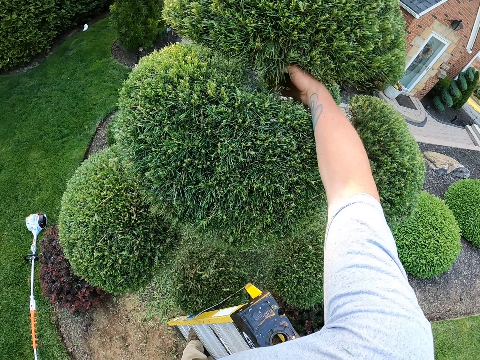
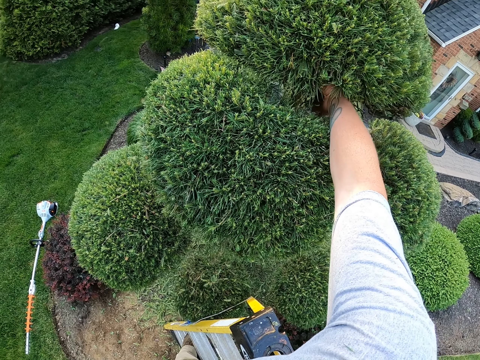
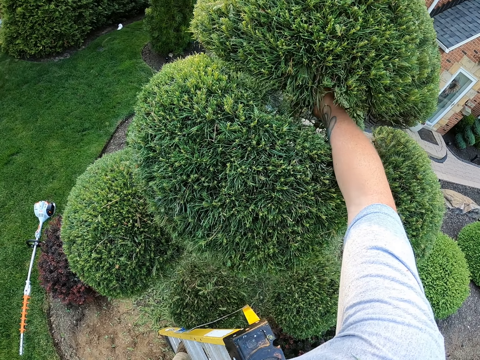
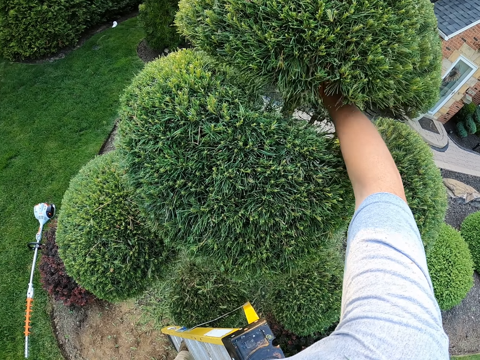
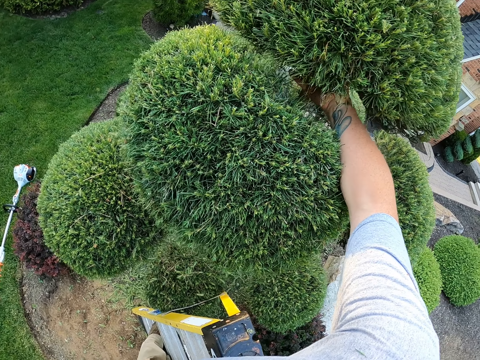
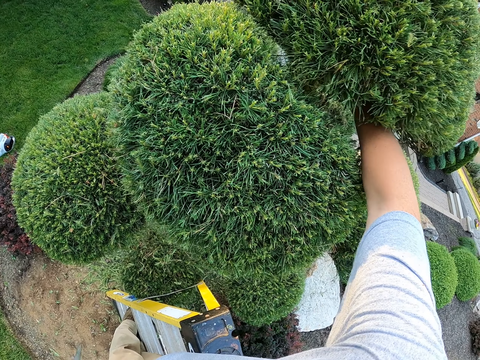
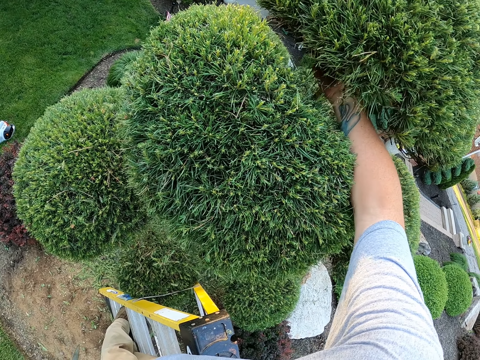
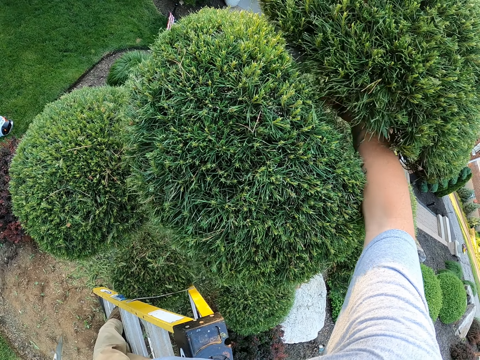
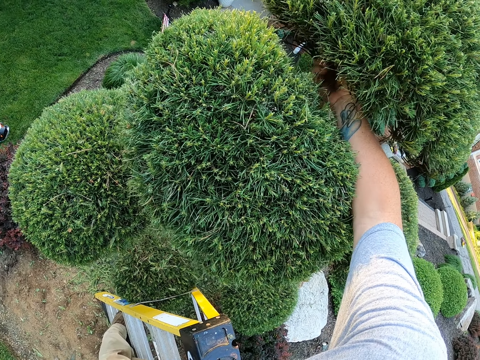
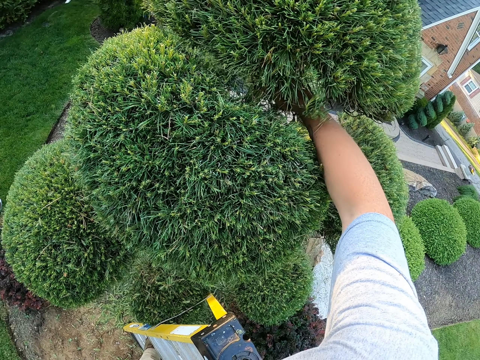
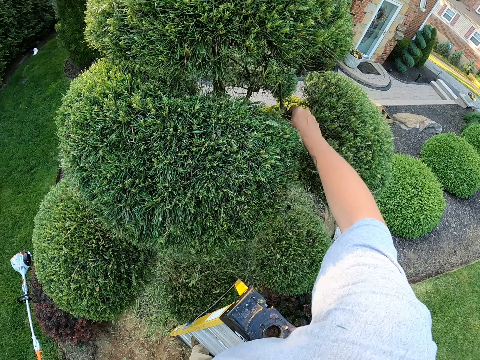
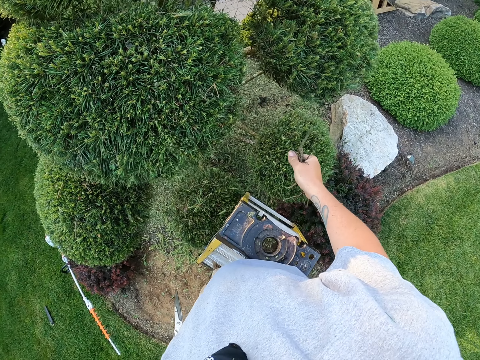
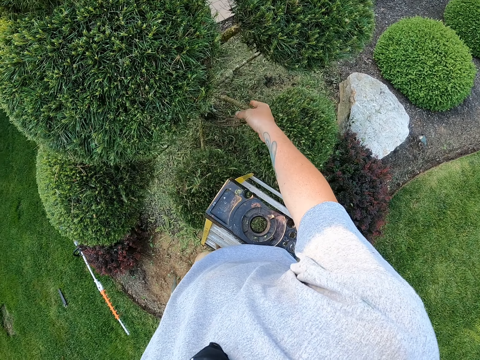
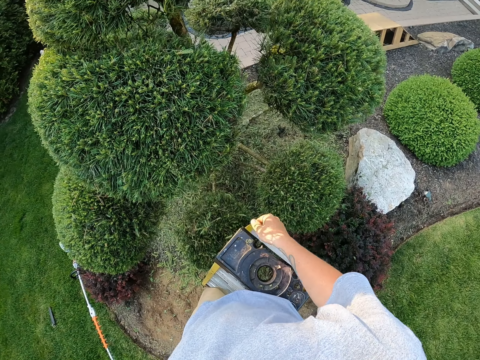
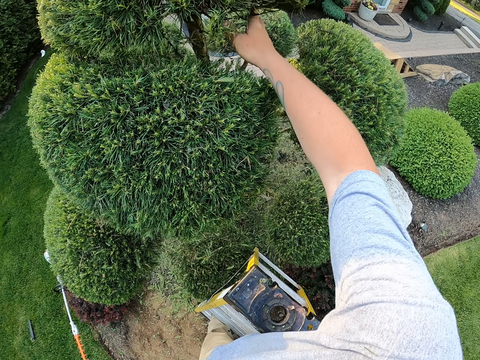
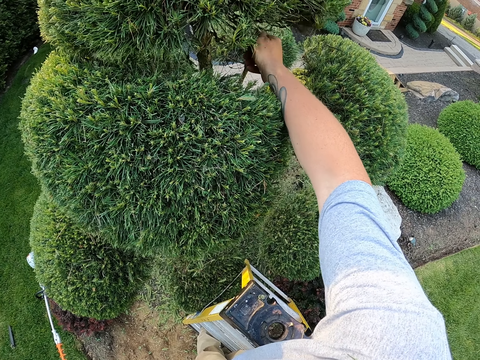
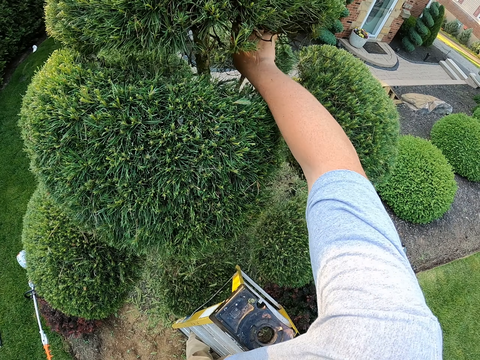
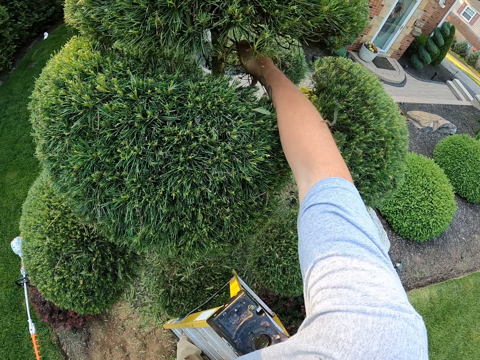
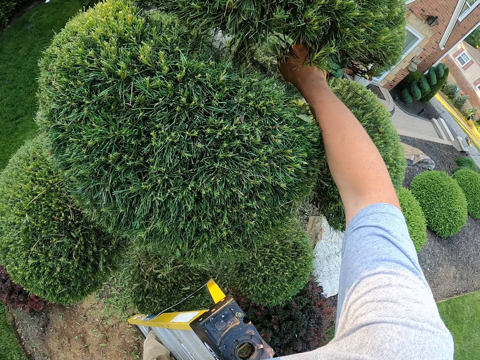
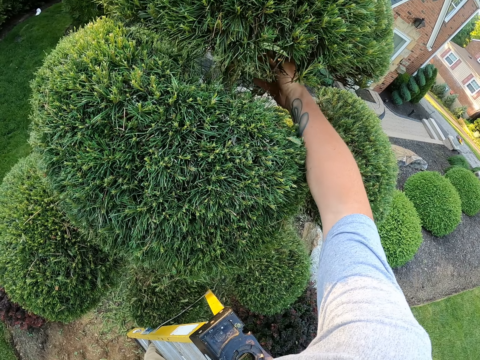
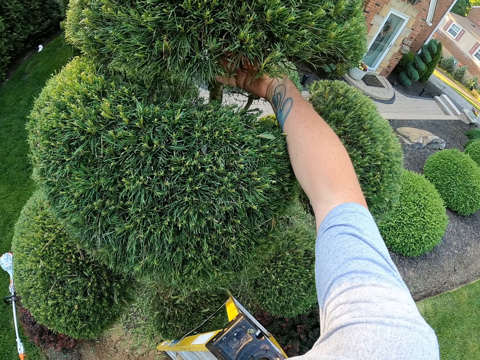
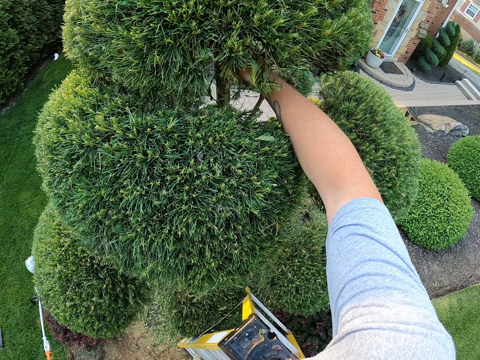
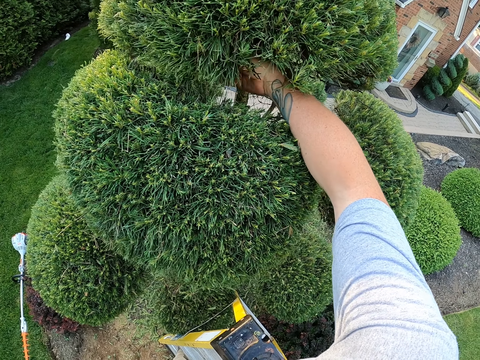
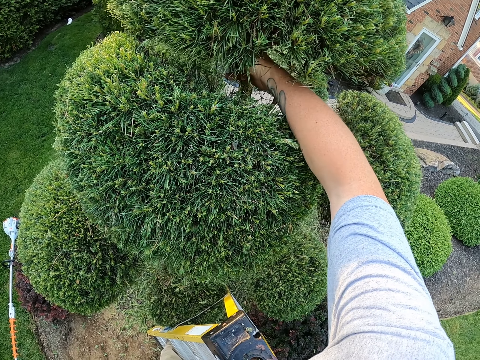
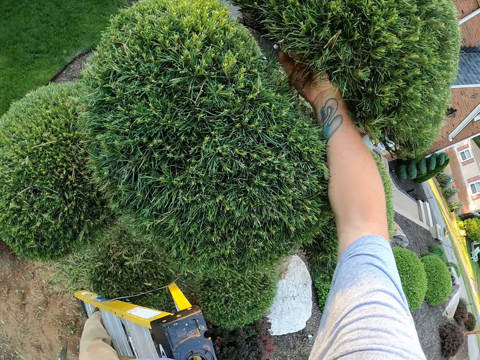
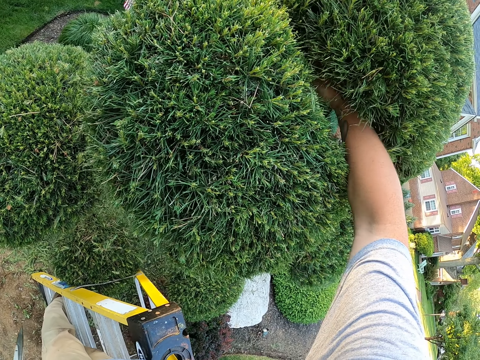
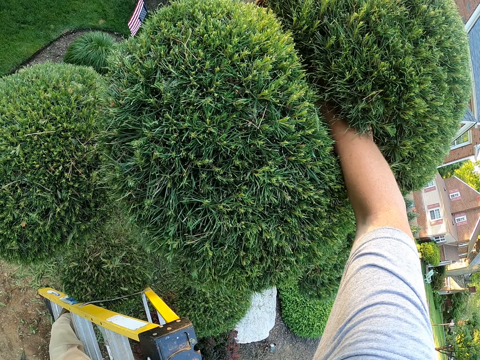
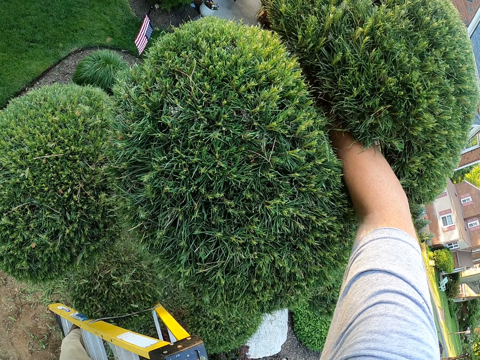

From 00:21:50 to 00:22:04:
The camera wearer removes the branches with the left hand. He cuts the branches with his hand. He throws the branches away. He cuts the branches with his hand.

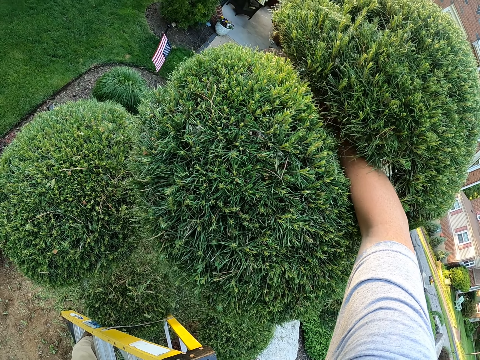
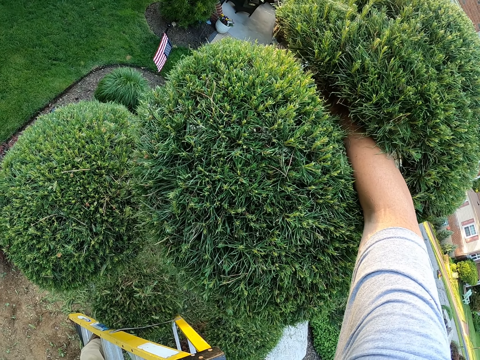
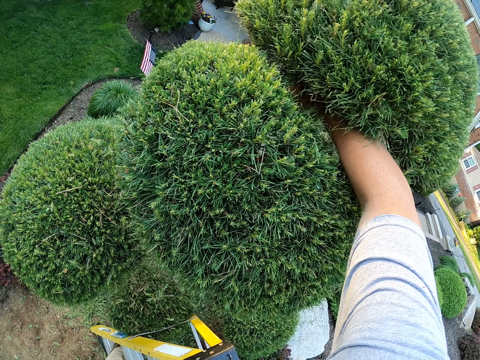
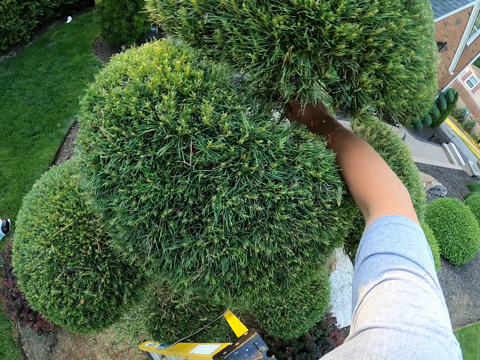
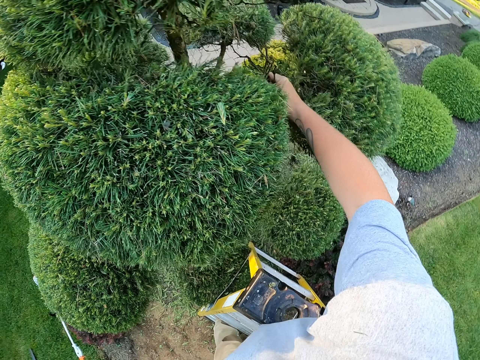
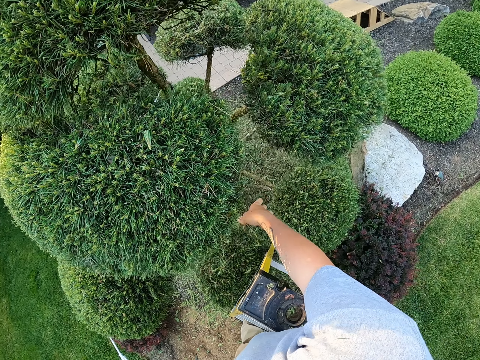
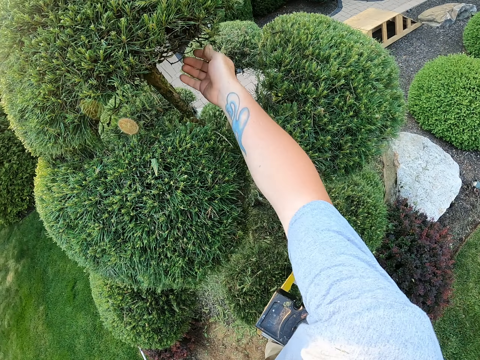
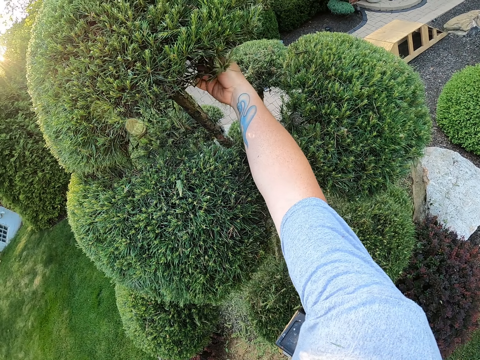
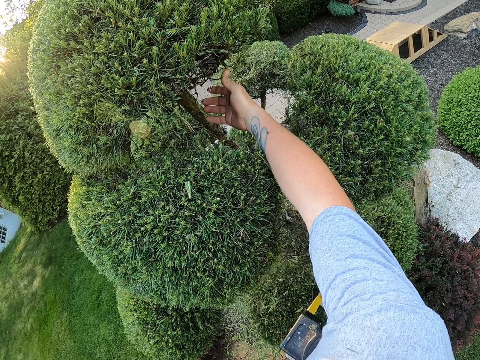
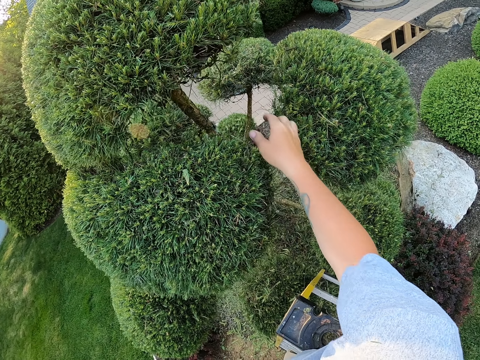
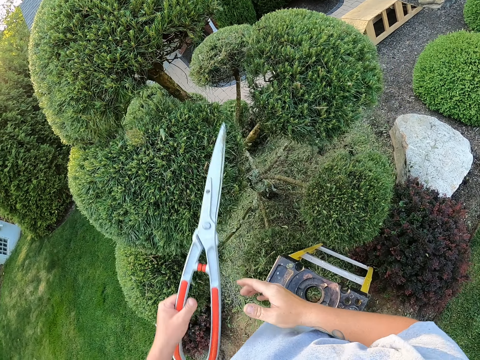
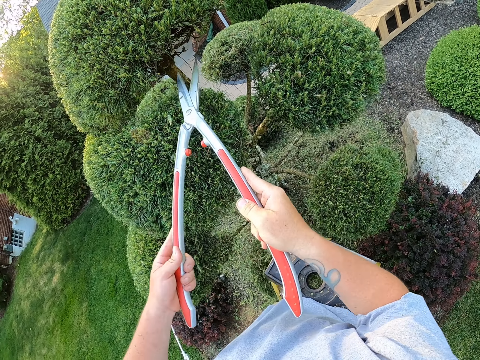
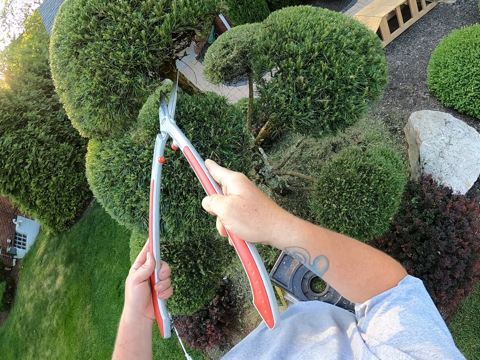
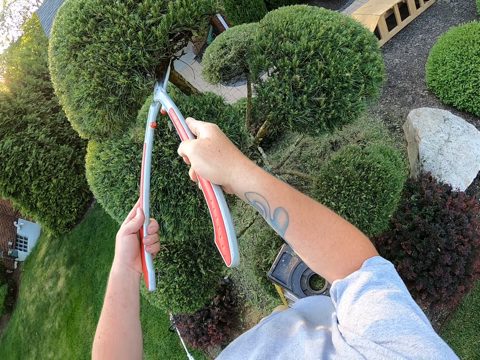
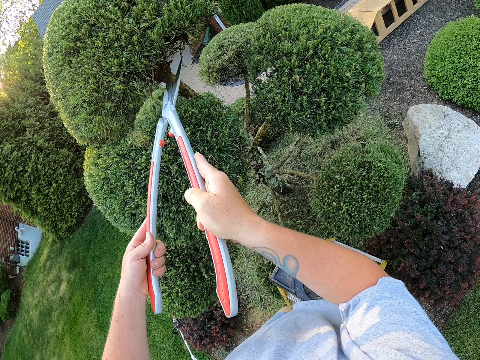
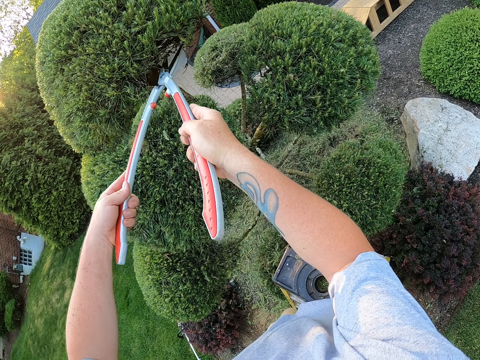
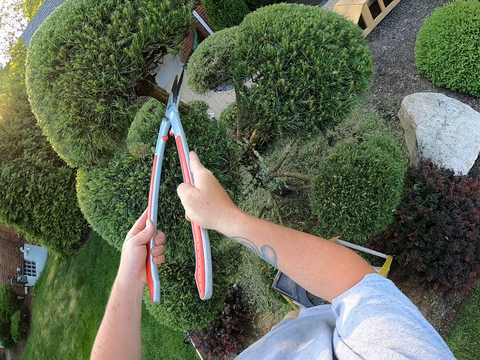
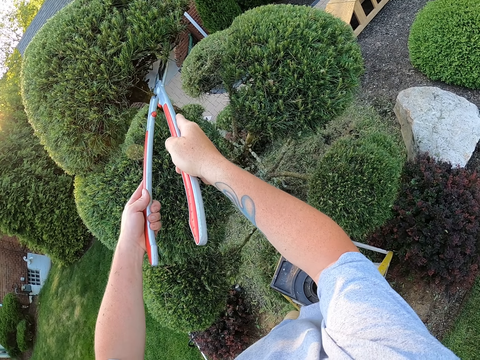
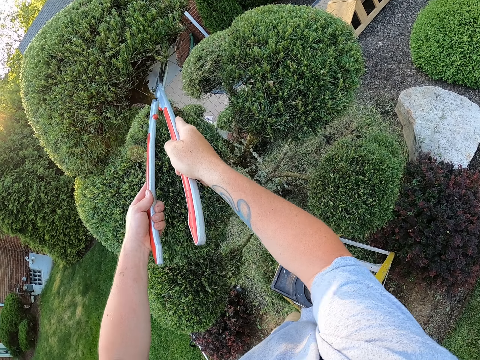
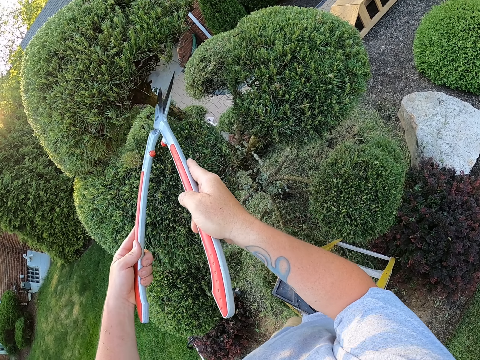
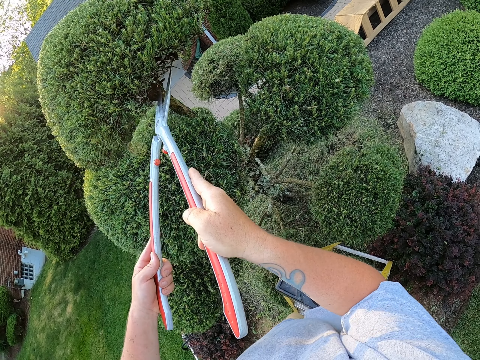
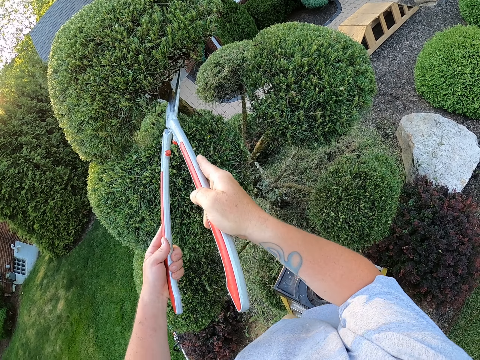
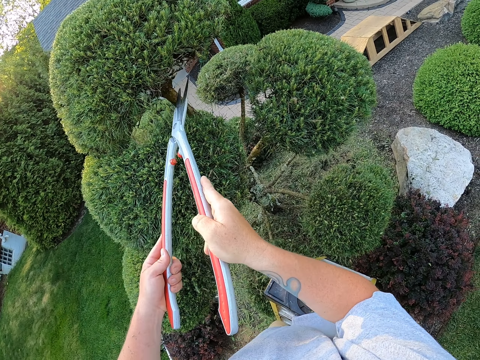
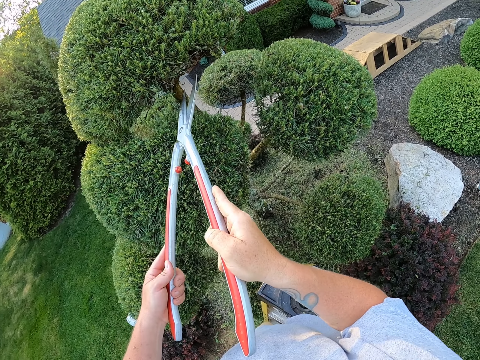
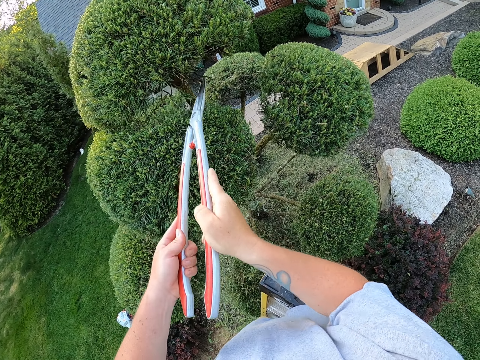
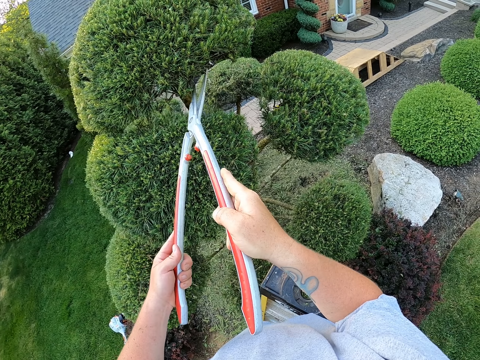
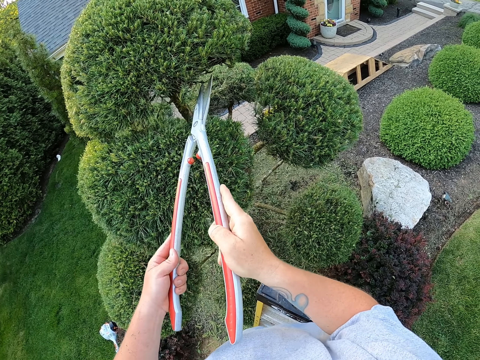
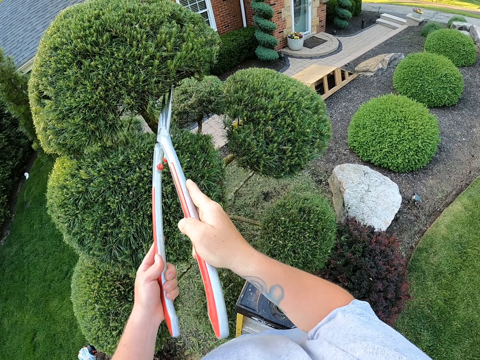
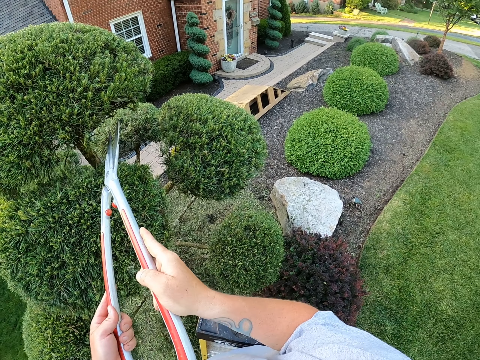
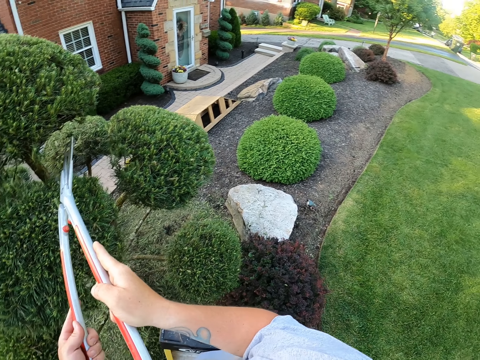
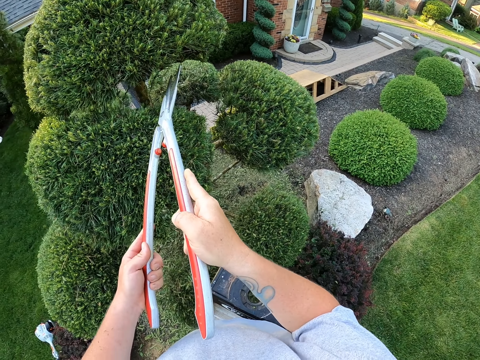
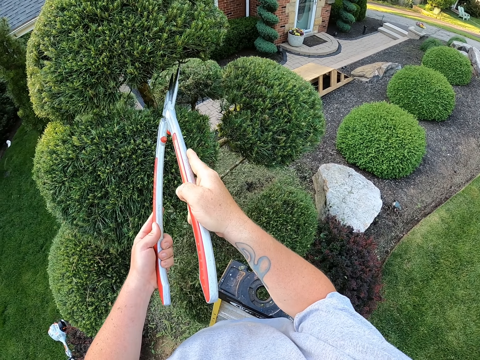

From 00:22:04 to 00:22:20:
The camera wearer drops the branches on the ground. They cut the branches with garden shear scissors.
